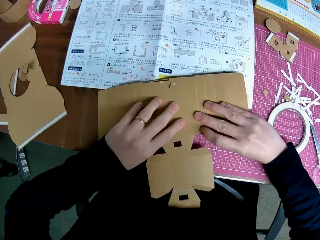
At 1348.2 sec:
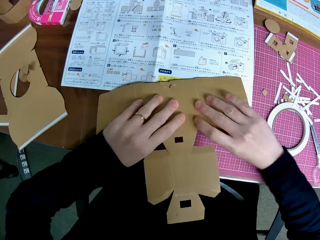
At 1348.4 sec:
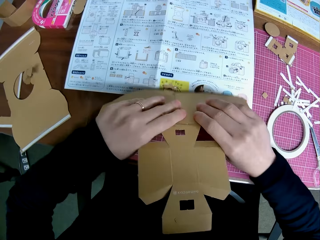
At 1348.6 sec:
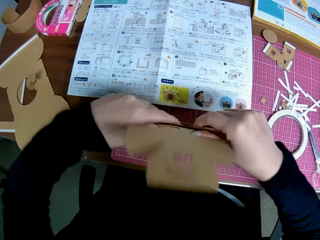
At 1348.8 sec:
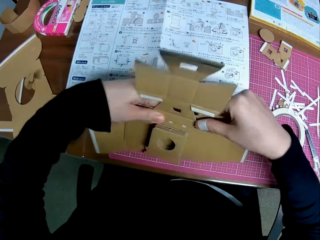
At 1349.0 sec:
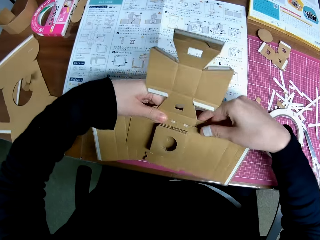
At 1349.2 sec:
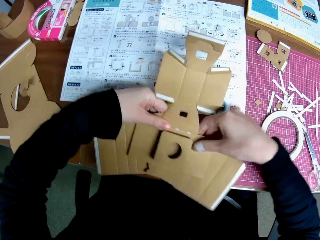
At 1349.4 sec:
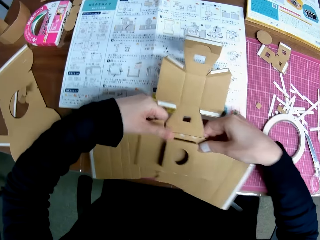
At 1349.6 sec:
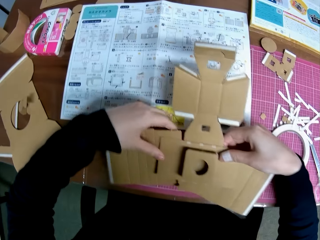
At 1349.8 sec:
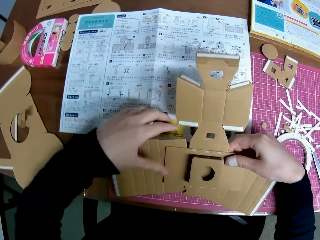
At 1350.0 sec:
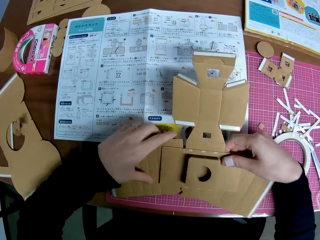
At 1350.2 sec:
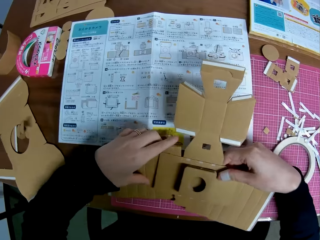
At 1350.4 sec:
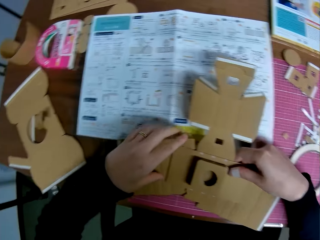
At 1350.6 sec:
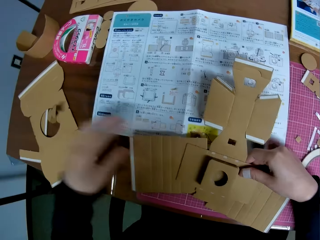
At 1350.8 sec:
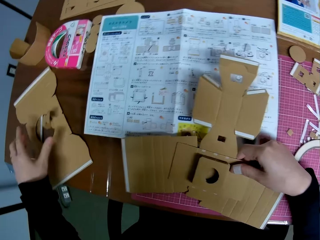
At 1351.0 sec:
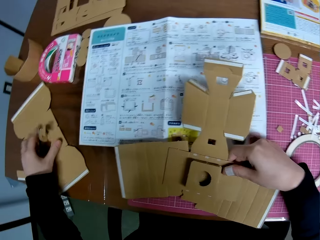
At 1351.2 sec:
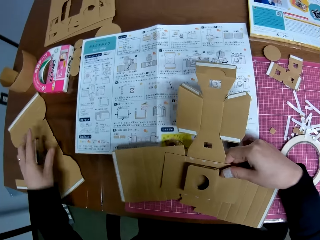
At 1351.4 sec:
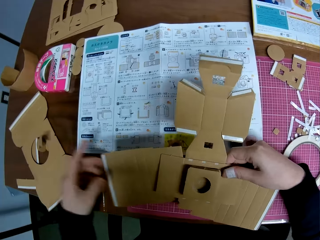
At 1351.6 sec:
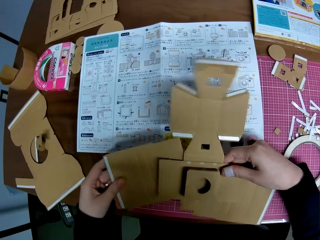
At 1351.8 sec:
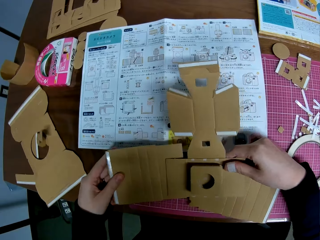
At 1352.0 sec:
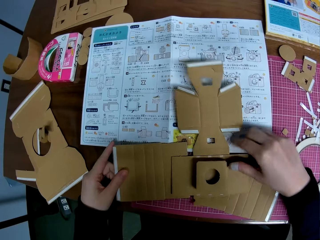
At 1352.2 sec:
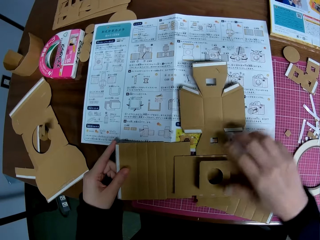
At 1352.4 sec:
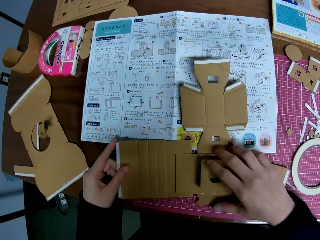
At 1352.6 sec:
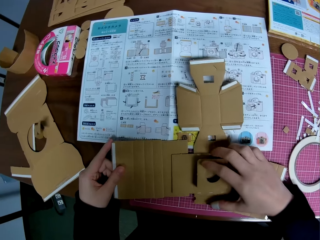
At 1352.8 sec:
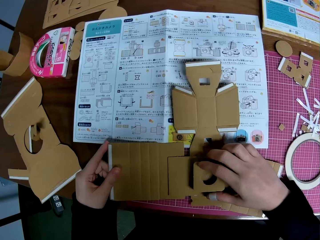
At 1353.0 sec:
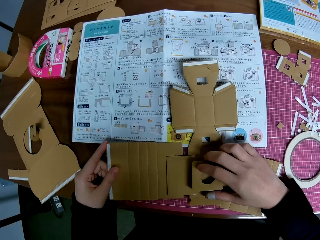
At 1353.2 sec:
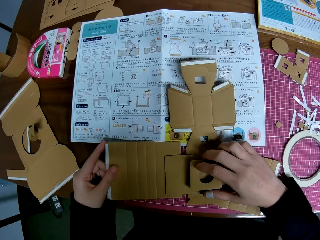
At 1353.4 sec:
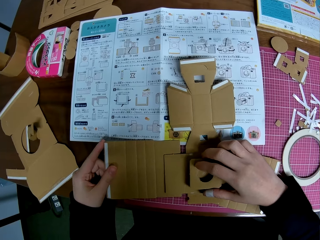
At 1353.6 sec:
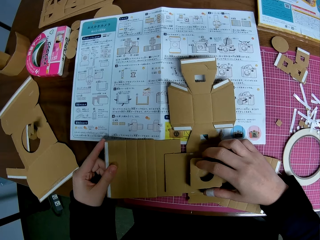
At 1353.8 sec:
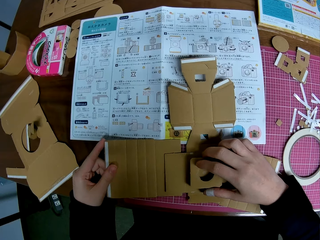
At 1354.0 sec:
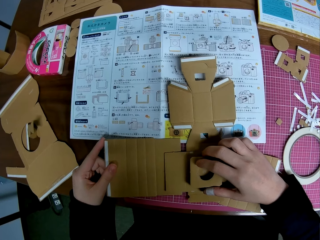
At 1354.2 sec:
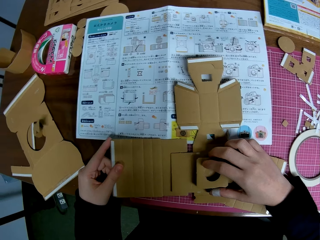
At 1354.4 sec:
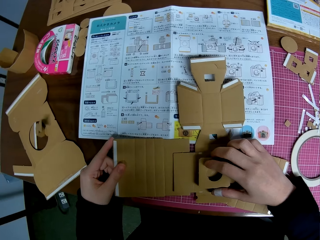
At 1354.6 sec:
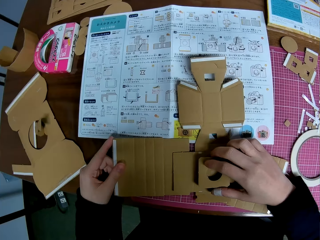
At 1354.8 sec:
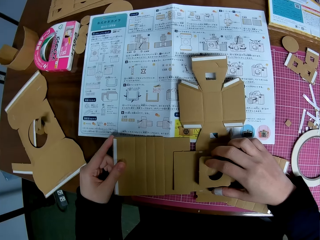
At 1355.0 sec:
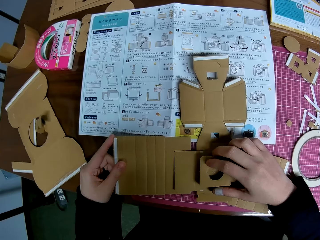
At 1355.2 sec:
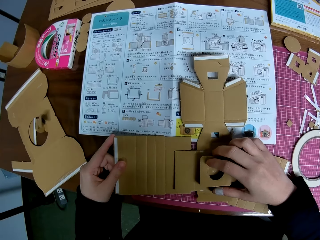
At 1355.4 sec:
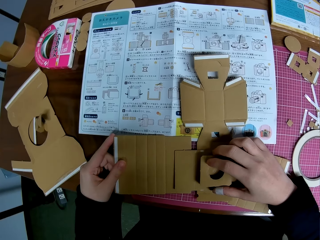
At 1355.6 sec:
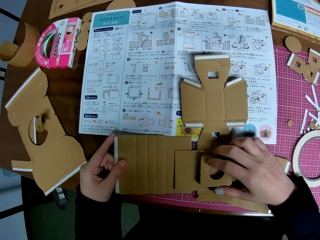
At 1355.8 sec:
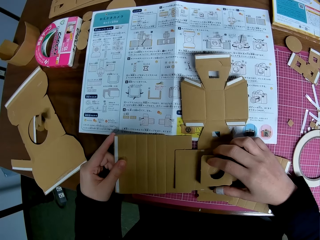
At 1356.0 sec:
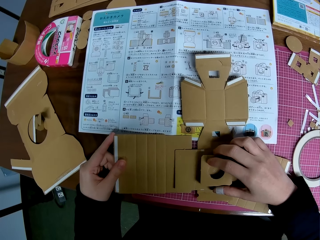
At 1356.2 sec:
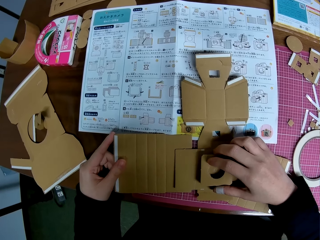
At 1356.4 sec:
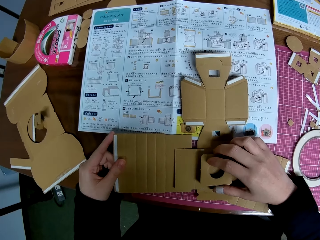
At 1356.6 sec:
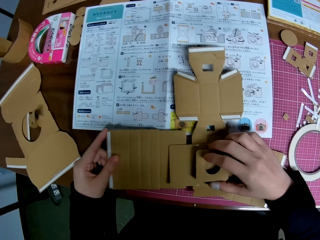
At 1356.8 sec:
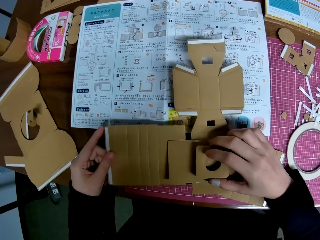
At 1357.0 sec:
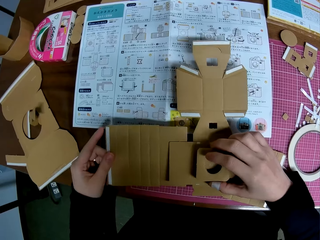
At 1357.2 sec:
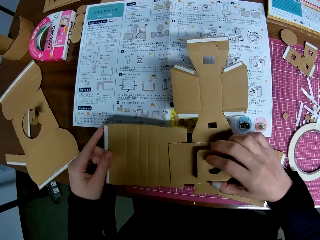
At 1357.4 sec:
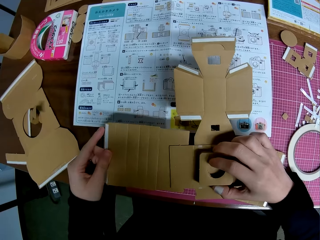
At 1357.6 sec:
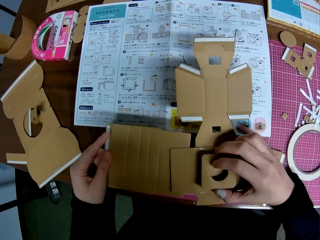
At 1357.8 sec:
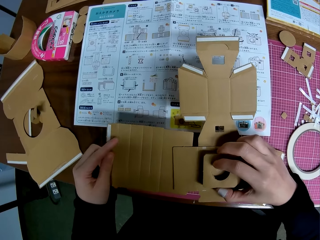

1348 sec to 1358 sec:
The camera wearer flips the camera model on the cutting mat. She touches the lens cover model on the table with her left hand. She adjusts the camera model on the cutting mat. She assembles the paperboards. She picks the camera model with her right hand.

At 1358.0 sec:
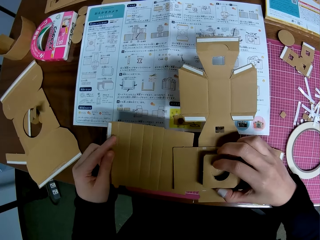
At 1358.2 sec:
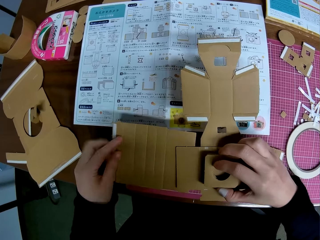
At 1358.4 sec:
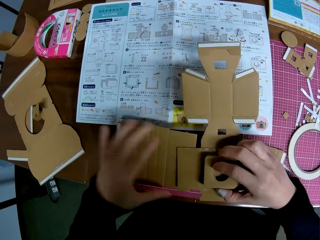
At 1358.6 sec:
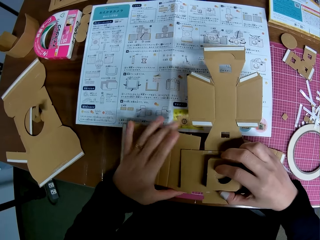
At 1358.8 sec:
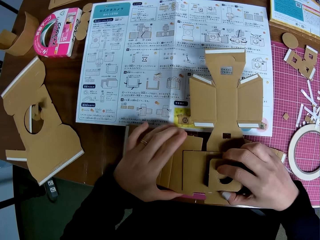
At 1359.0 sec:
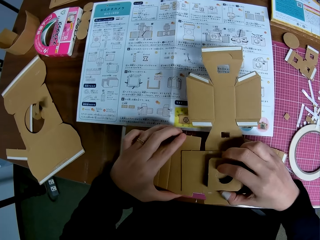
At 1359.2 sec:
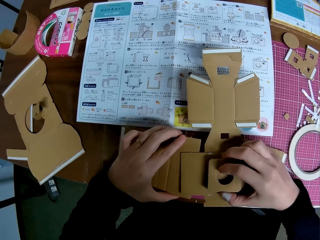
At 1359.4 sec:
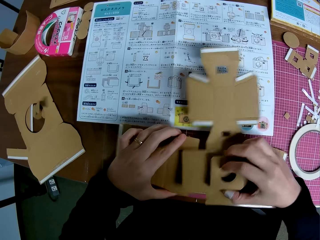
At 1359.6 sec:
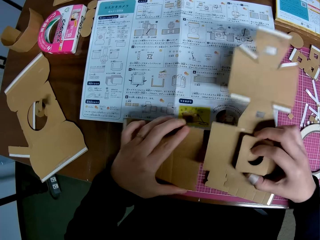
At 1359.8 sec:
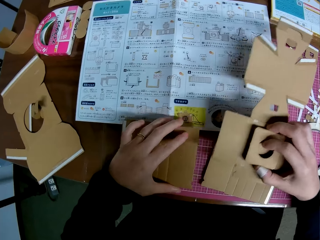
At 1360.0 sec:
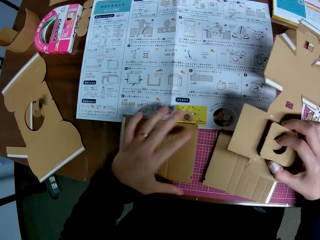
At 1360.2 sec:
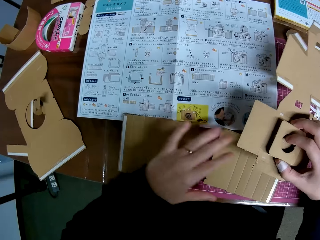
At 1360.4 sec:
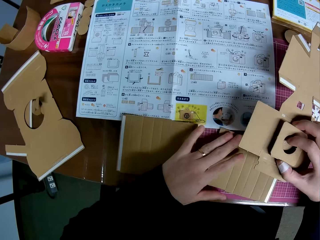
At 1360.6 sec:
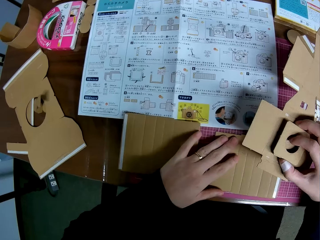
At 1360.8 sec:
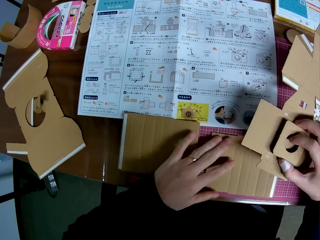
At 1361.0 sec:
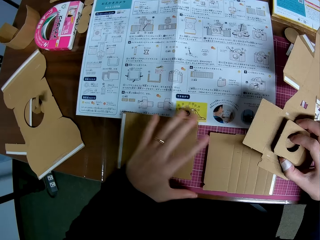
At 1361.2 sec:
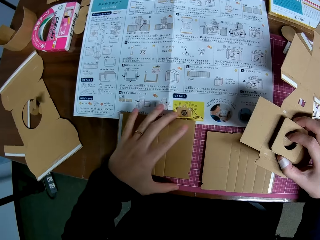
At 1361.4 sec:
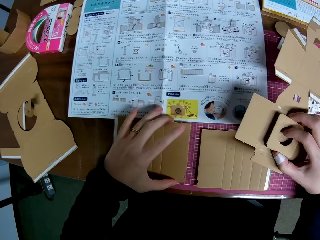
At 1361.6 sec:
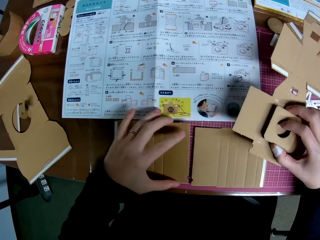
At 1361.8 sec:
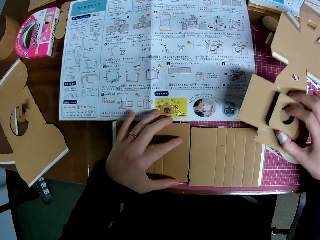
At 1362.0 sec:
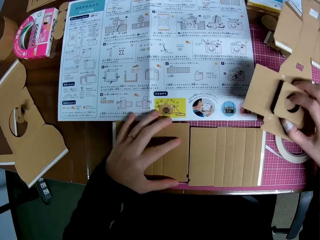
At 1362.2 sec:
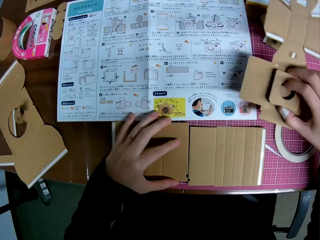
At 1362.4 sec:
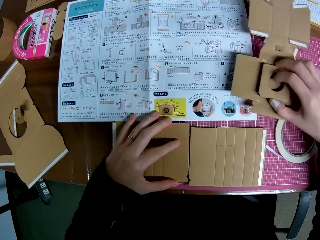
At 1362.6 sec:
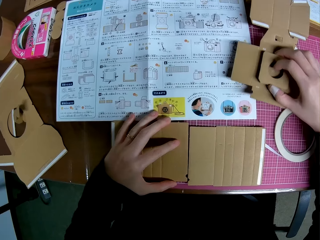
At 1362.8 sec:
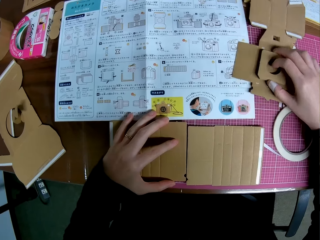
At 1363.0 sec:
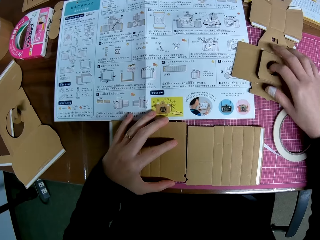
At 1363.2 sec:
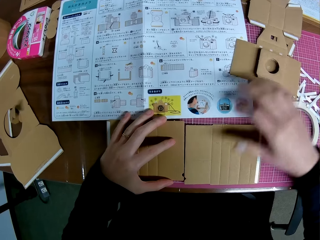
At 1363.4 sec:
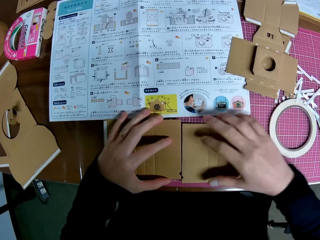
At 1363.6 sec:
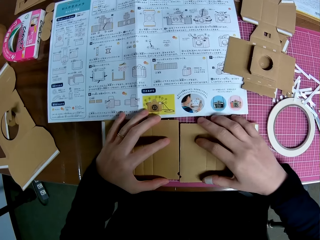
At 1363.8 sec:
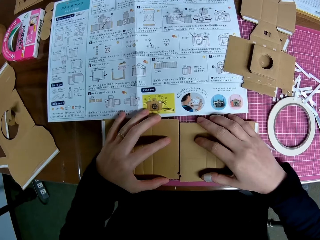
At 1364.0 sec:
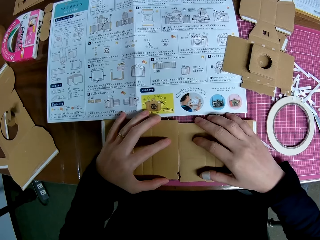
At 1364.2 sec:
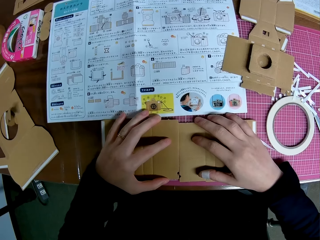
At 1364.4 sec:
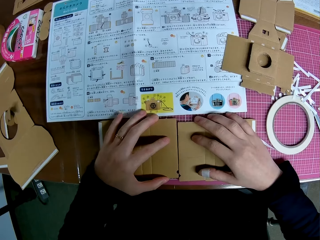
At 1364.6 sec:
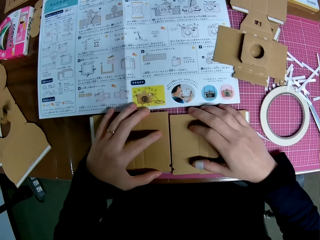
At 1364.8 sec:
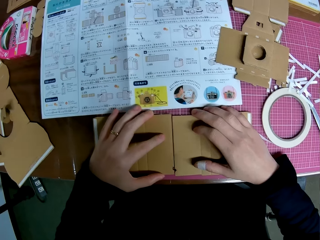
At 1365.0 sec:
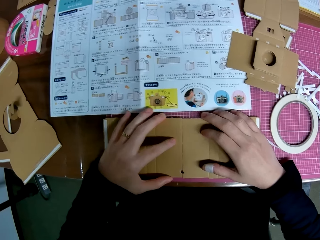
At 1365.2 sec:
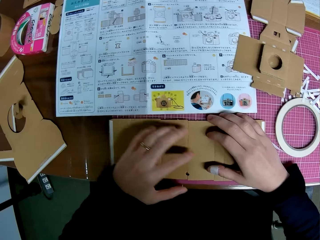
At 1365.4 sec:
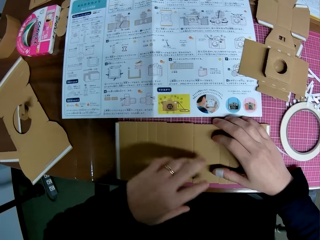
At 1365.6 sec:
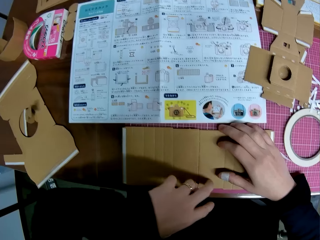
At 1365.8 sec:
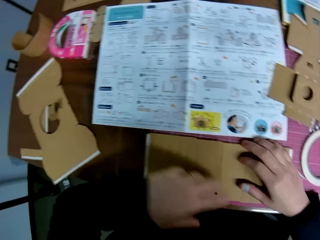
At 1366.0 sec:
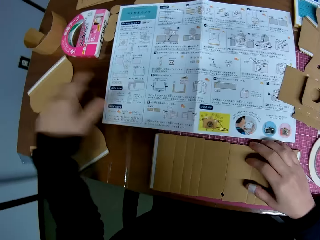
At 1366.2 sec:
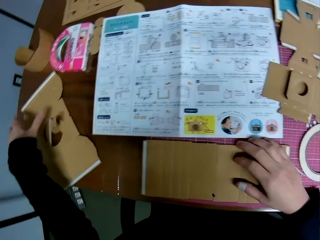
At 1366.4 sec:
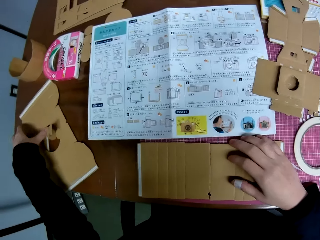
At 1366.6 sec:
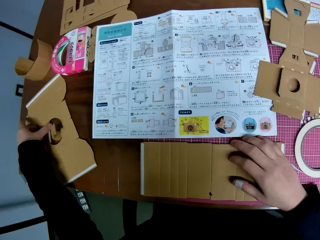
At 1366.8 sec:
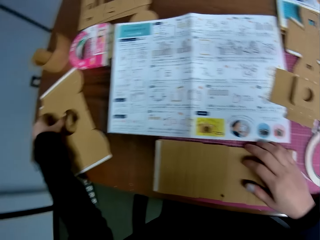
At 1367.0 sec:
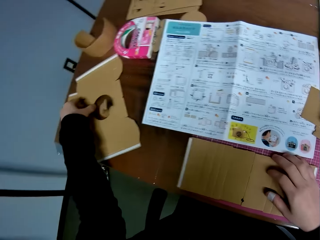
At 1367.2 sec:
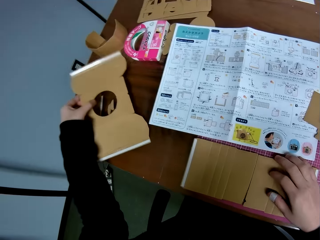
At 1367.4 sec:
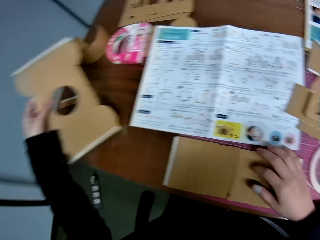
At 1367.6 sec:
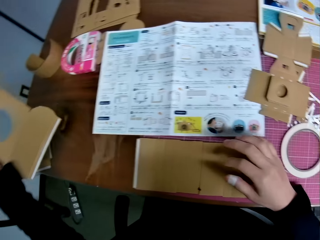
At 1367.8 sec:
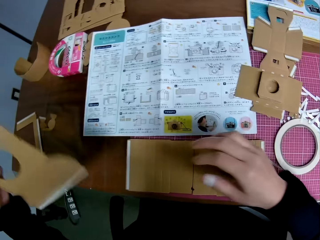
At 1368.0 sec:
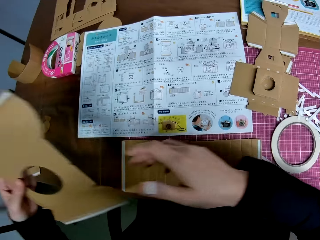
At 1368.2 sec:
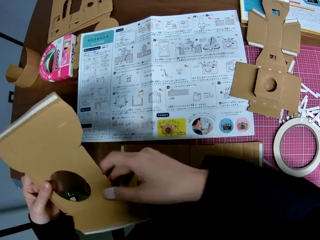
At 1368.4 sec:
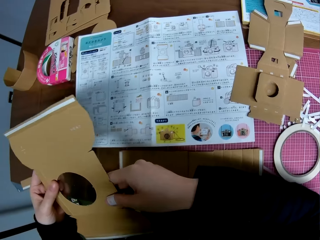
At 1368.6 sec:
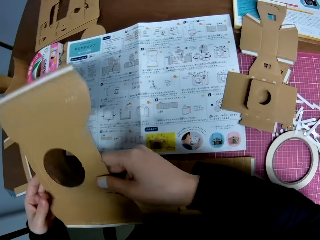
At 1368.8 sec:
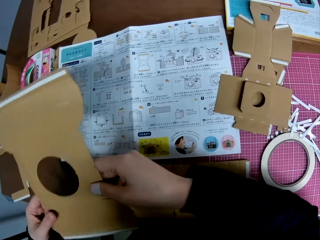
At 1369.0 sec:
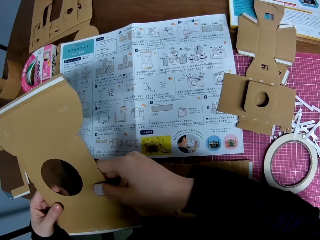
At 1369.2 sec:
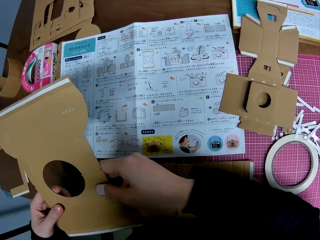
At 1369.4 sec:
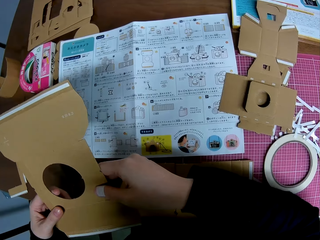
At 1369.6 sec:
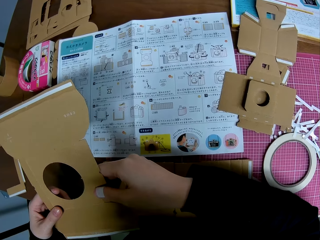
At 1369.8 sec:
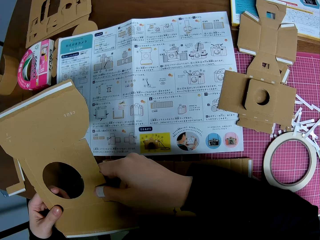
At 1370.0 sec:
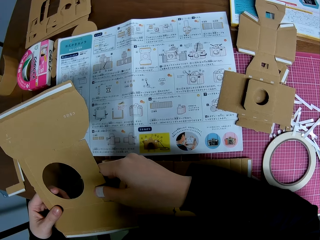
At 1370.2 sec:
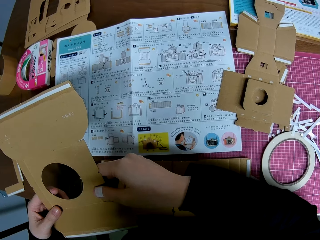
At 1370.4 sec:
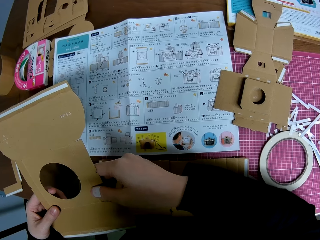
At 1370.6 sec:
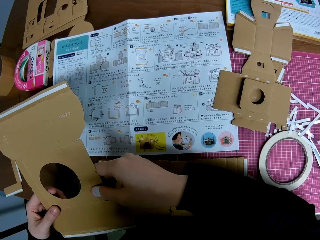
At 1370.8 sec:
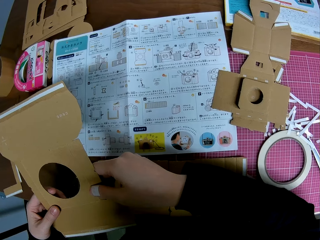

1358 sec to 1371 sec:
The camera wearer detaches a piece from the camera model with her left hand. She puts the detached piece on the cutting mat. She puts the lens and body model in her right hand on the cutting mat. She adjusts the pieces on the cutting mat. She assembles the paperboards. She moves her hand on a different part of the cardboard. She picks up a carton or cardboard on the table with her left hand. She removes her hand from the cardboard, holds the cardboard with the other hand and moves her hand along the cardboard.
